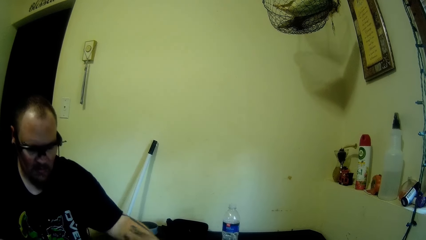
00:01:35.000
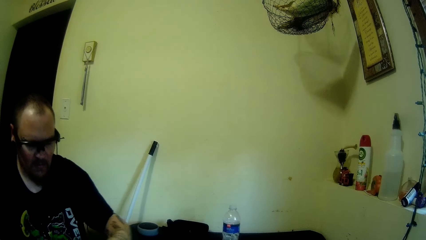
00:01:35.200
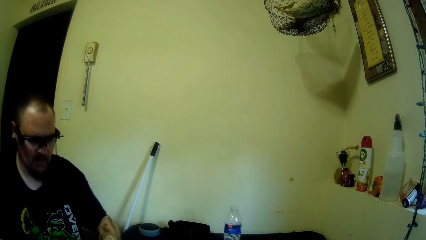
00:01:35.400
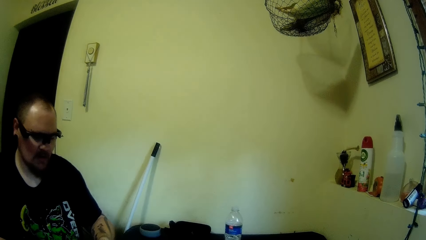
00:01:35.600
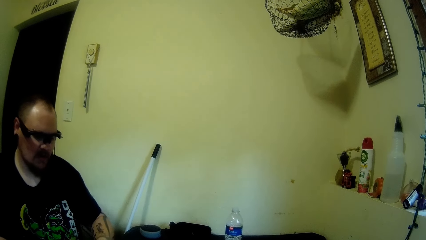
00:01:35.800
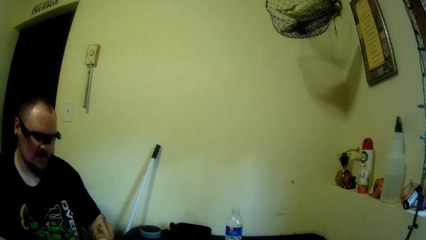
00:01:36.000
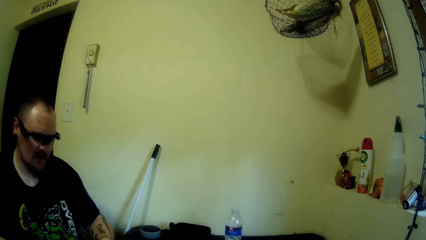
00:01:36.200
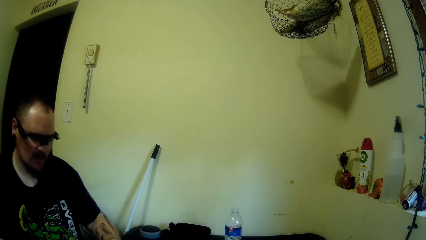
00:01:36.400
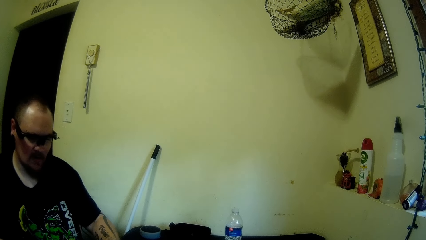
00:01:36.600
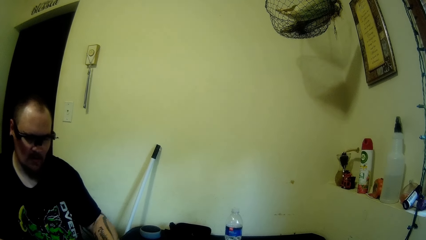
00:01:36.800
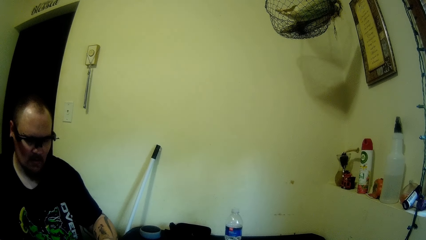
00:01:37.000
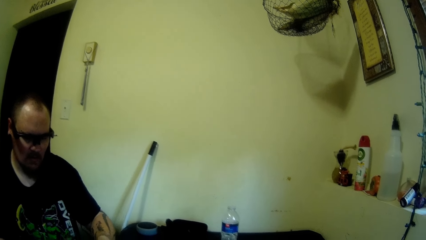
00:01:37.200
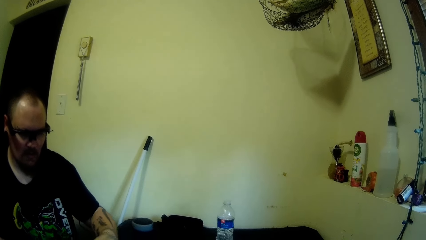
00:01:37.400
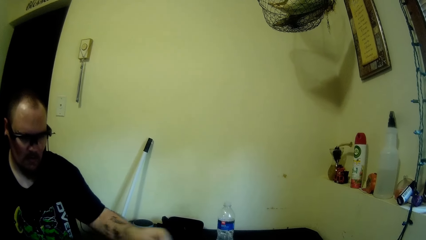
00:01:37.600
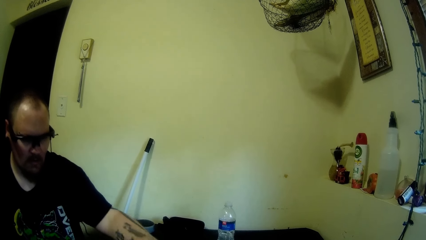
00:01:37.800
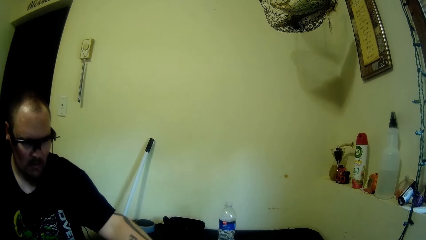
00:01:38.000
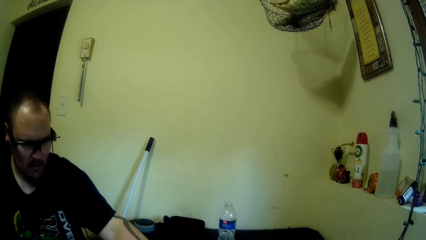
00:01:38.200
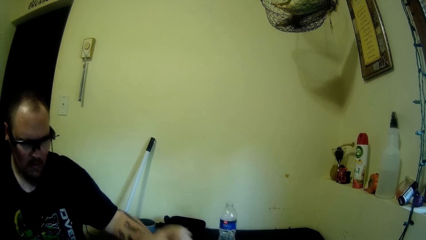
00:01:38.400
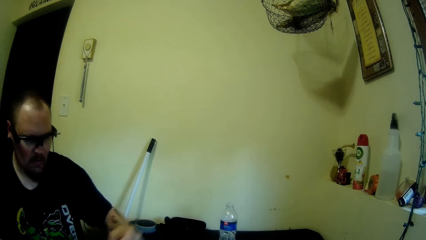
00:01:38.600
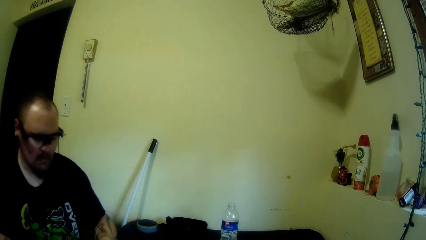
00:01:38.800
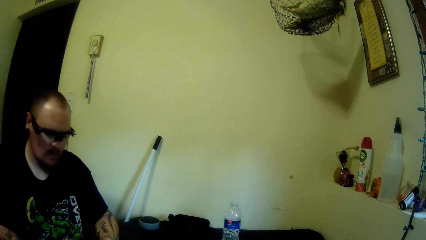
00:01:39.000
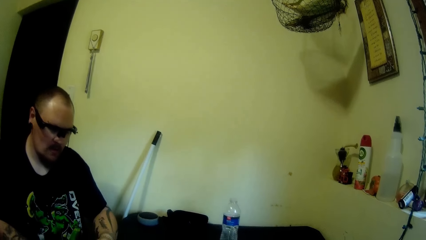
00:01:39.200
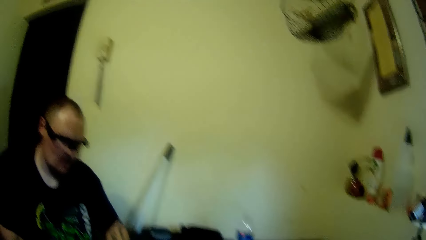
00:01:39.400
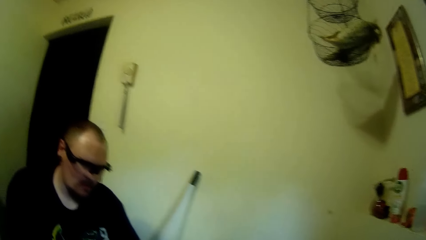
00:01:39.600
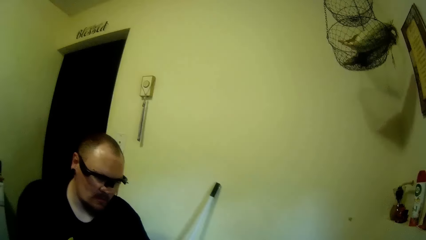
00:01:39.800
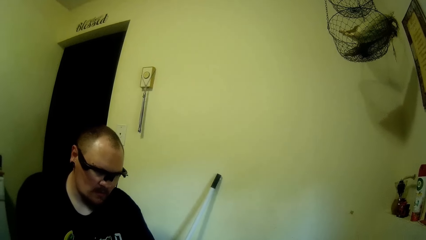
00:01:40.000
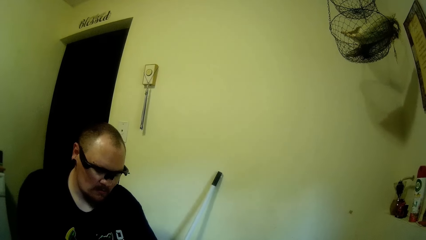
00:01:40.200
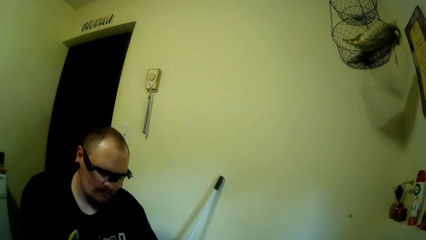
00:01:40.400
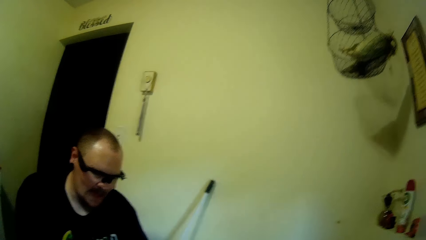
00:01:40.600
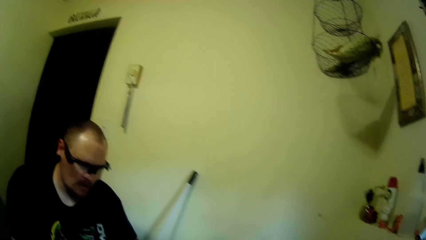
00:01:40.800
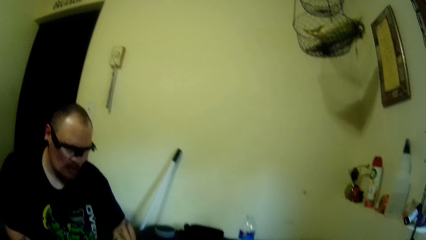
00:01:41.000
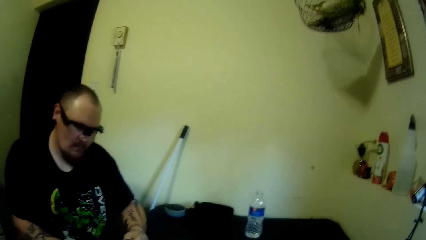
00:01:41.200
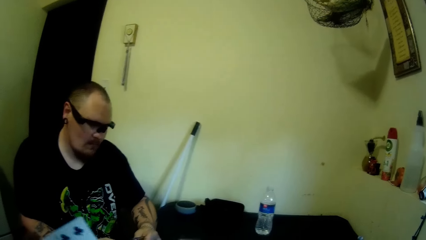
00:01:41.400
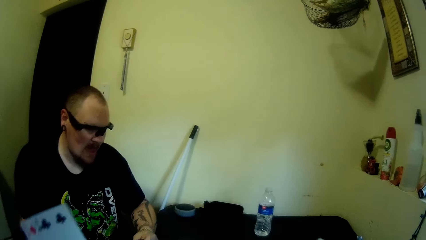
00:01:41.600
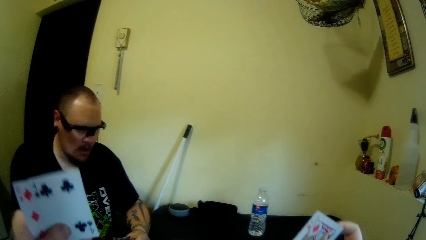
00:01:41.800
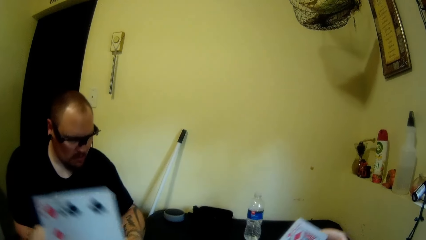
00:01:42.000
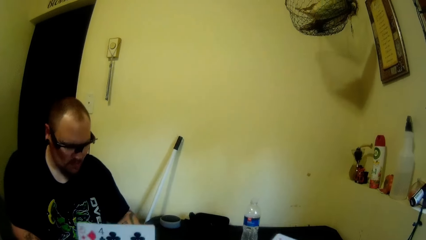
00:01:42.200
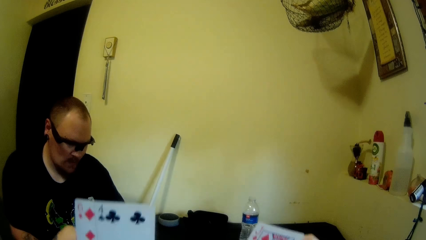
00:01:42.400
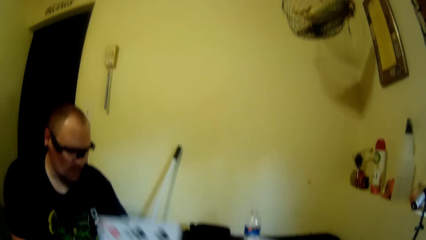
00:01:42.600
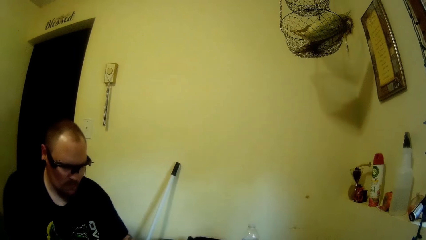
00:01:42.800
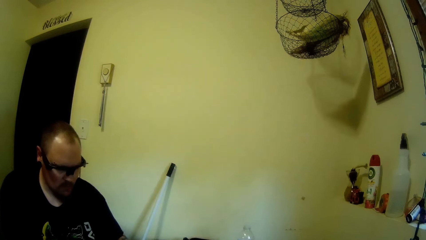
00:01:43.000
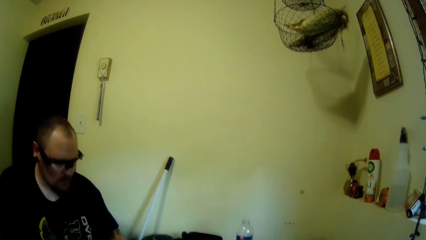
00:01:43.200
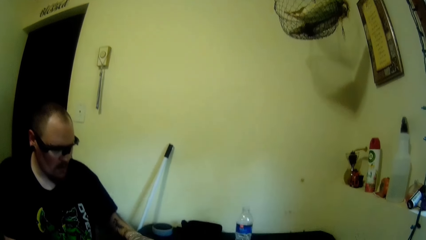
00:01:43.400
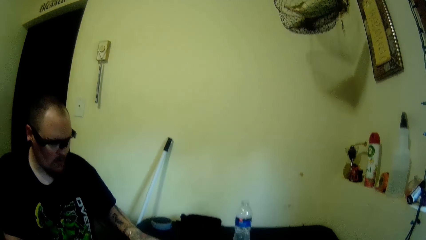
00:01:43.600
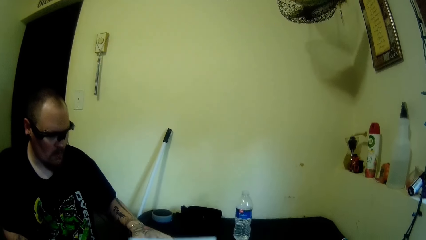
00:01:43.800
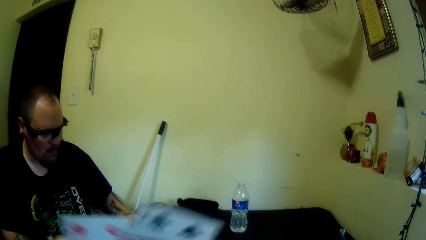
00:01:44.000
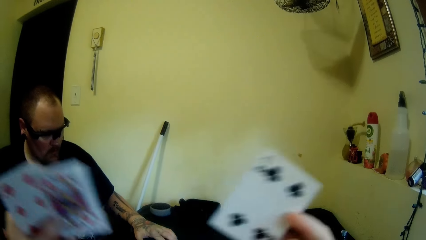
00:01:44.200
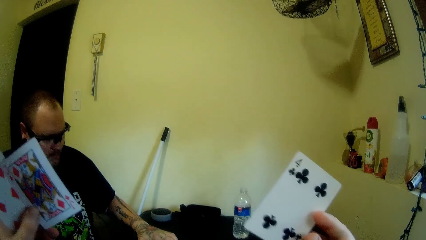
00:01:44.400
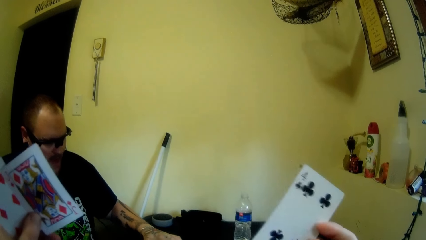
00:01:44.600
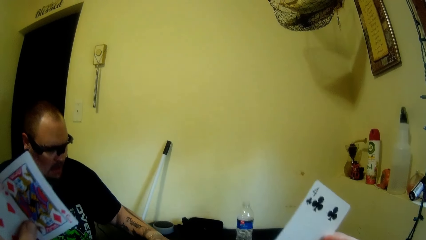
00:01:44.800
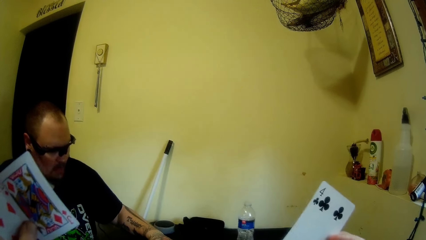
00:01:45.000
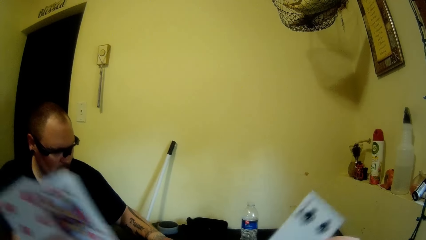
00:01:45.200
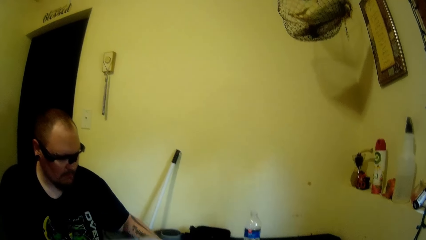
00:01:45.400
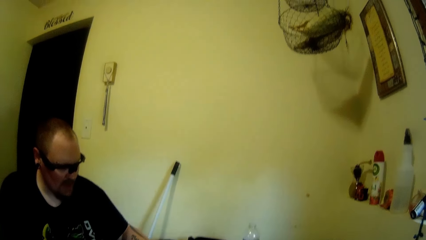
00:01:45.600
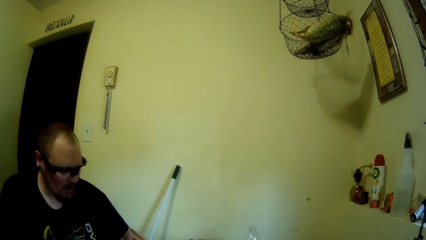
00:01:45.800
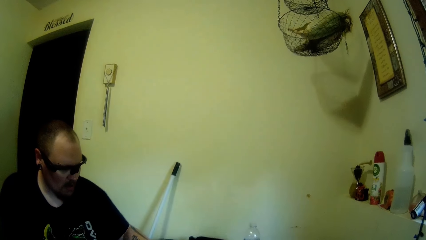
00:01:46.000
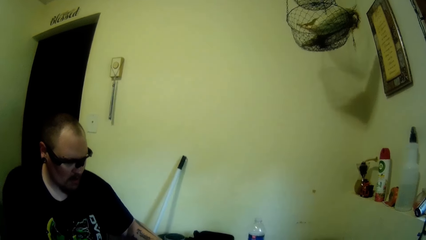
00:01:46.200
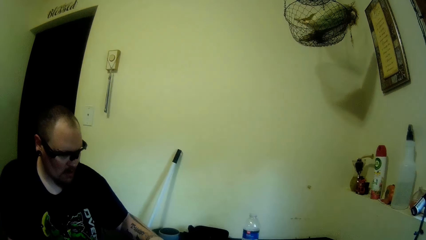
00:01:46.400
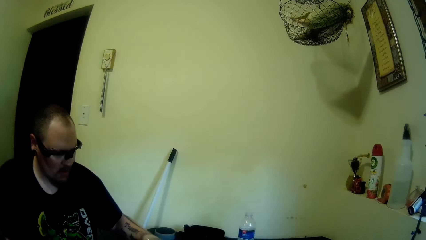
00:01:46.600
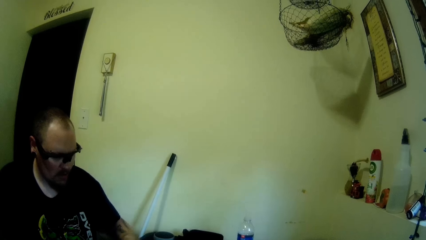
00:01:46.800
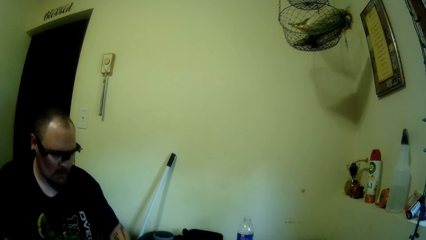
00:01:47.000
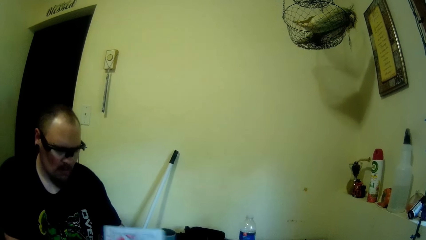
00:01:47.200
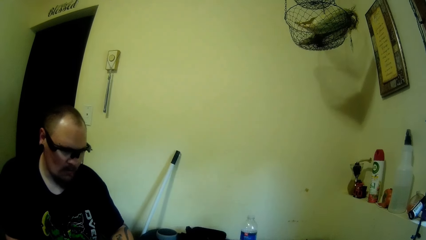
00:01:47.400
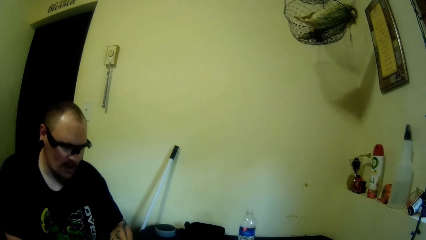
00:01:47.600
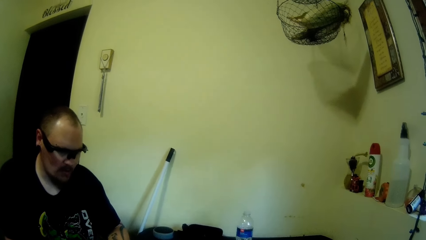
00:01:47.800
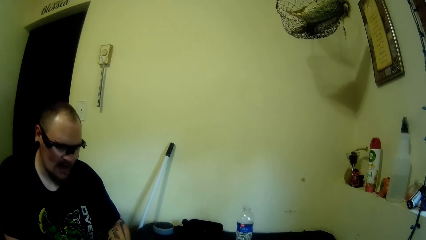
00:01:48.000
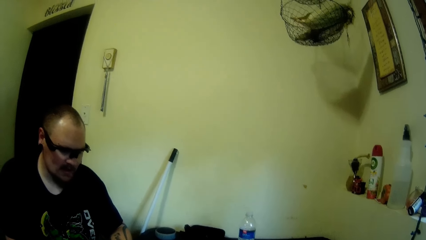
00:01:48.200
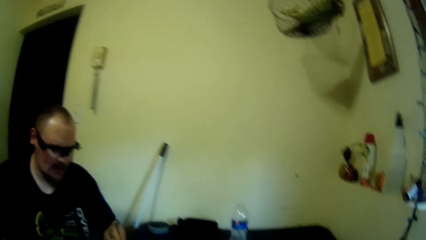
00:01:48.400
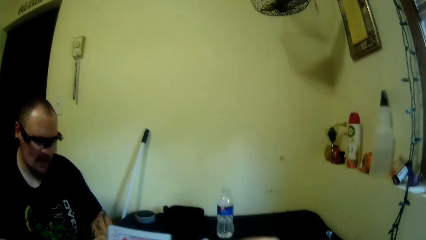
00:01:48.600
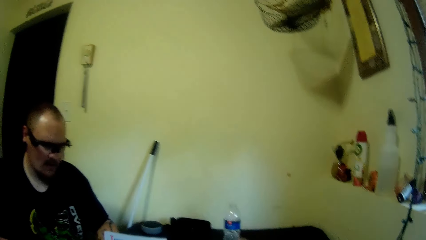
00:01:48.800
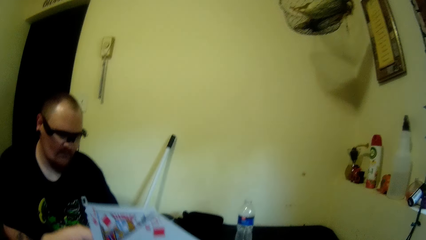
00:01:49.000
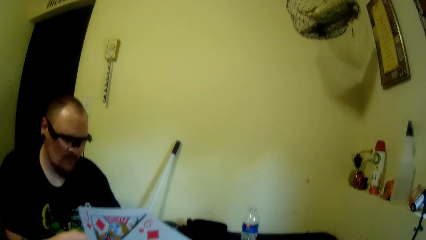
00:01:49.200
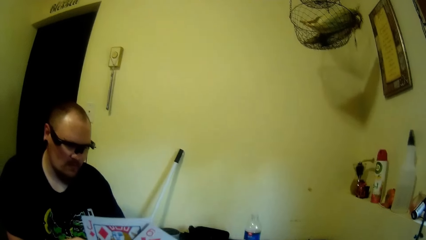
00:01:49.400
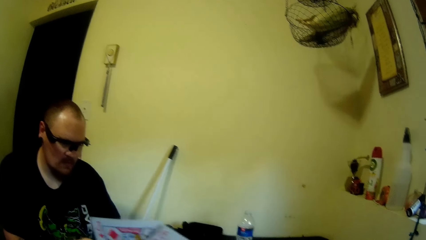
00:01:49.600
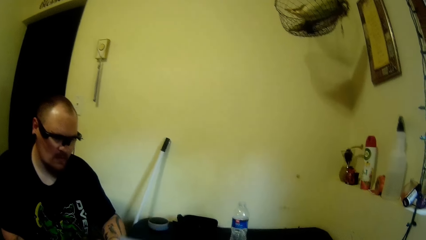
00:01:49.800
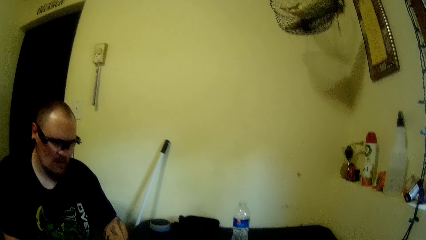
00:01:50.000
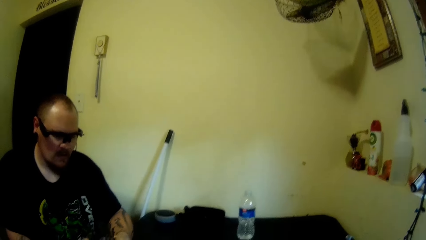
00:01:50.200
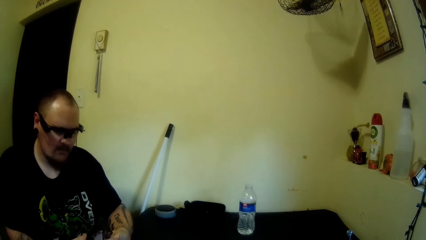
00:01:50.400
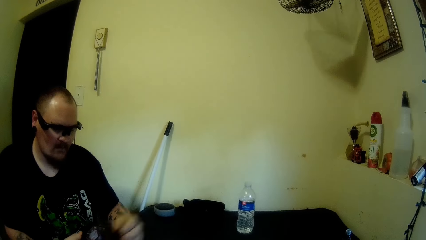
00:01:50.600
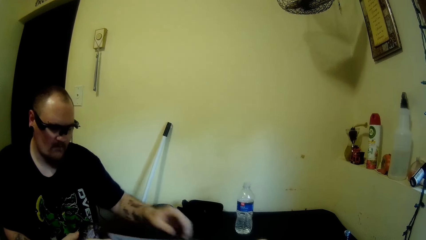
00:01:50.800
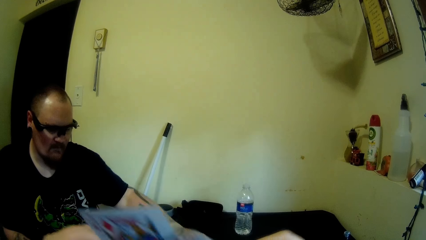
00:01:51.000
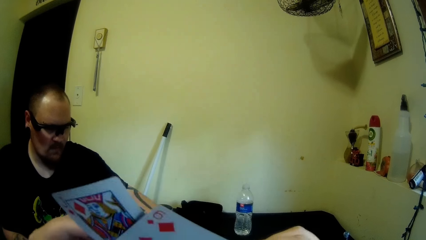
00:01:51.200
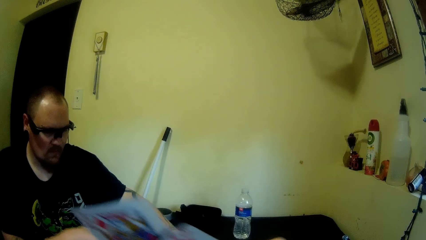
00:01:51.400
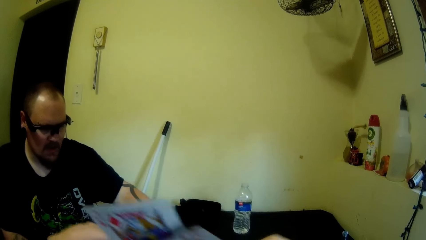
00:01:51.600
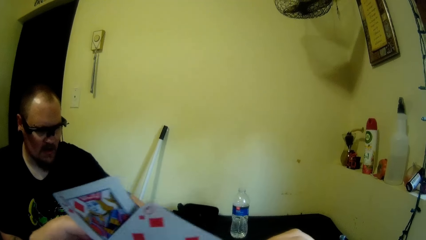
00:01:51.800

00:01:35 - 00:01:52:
A man rises playing cards. The camera wearer raises the cards in her hands. She plays with playing cards.
